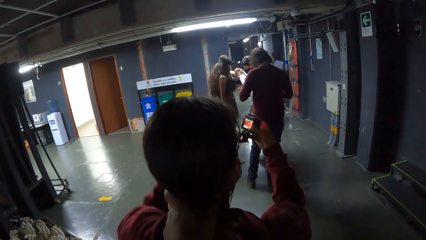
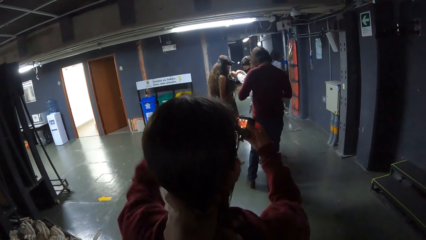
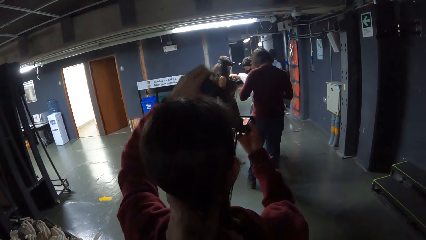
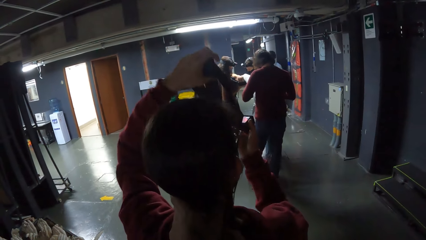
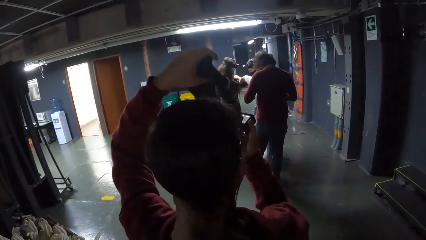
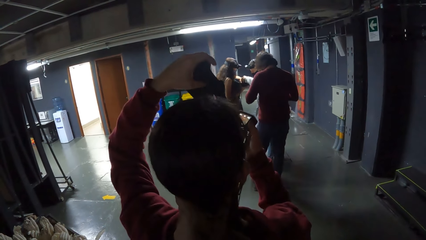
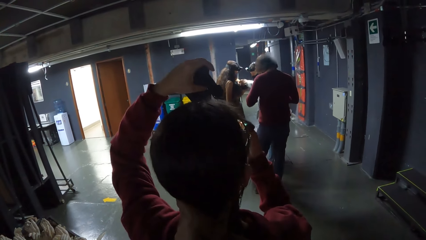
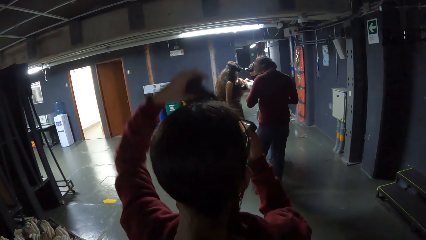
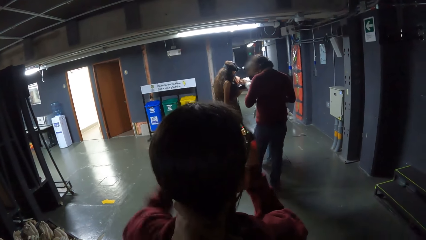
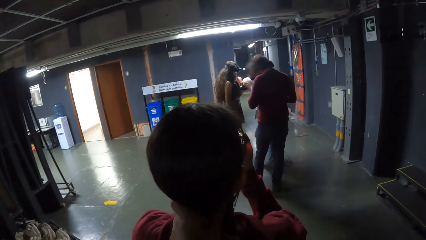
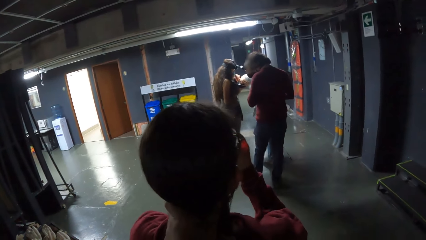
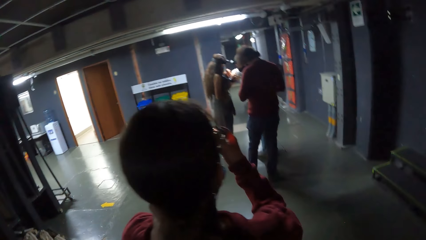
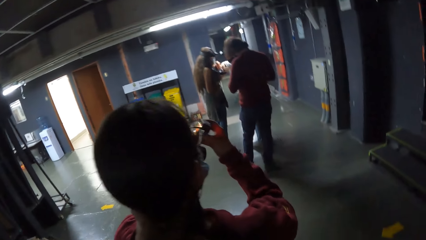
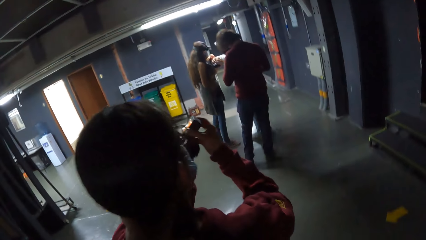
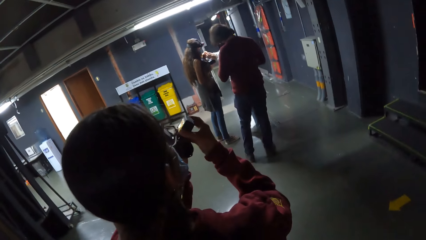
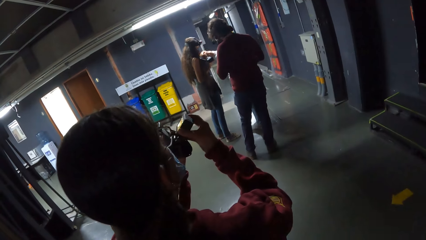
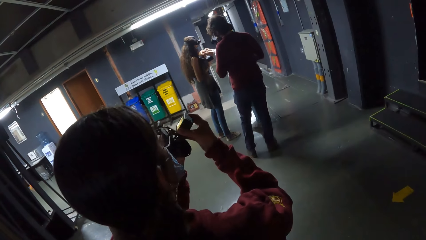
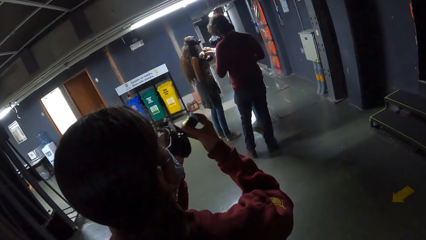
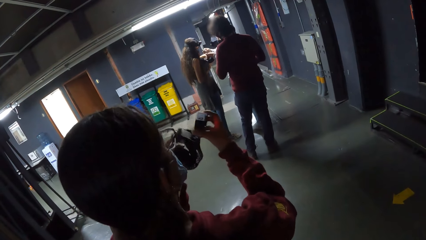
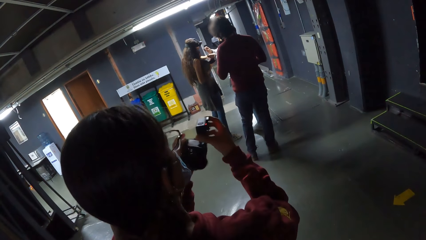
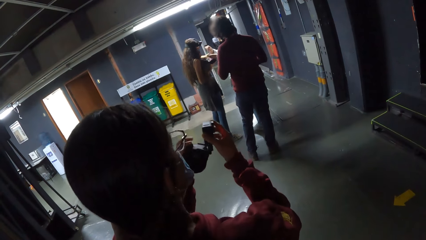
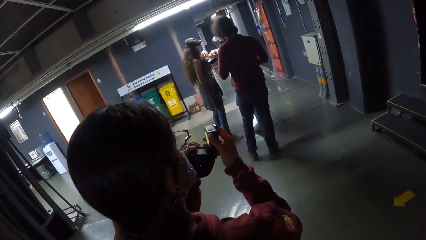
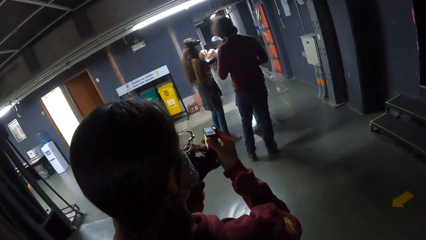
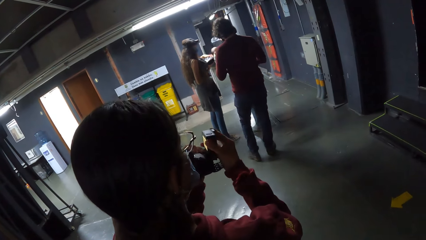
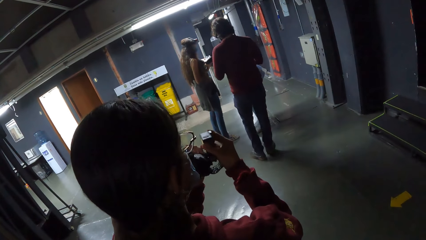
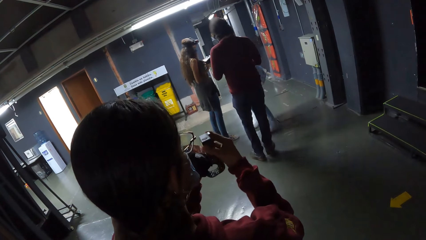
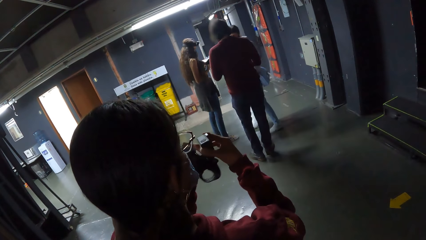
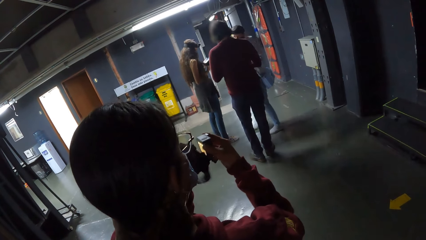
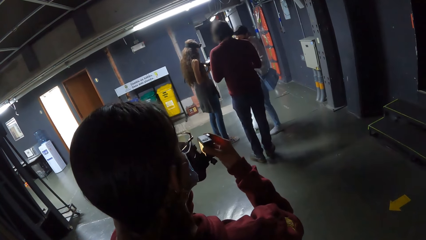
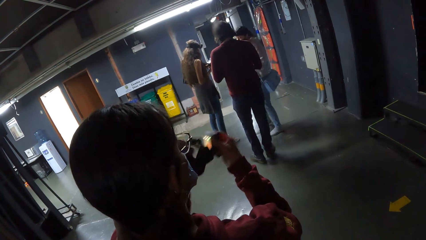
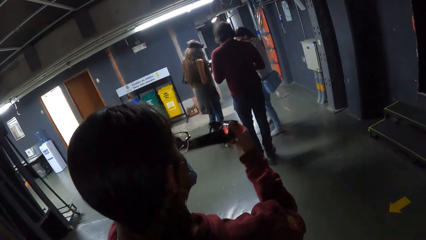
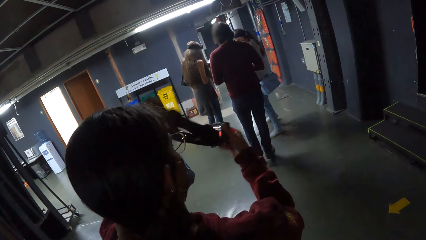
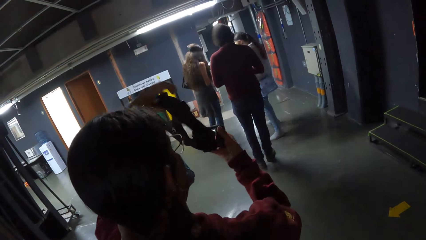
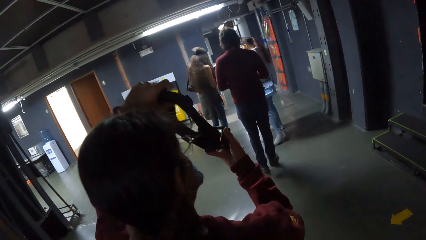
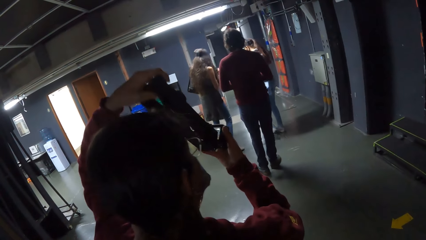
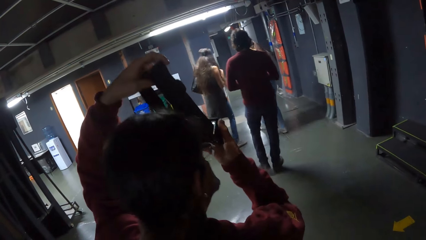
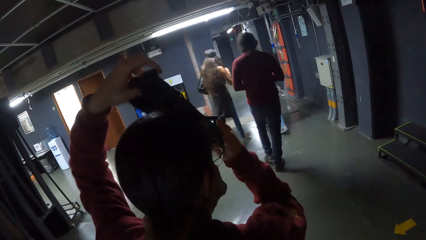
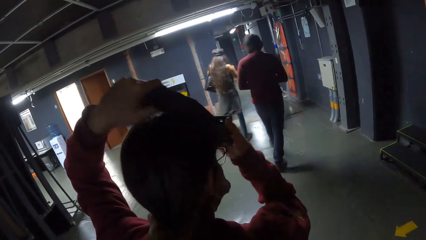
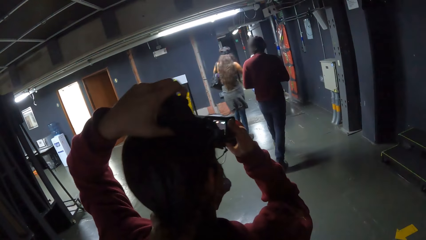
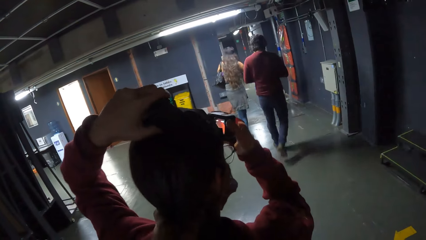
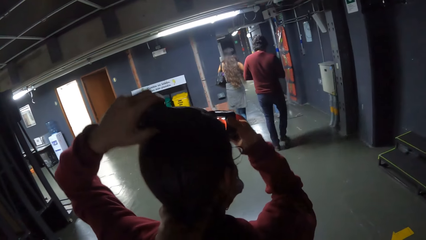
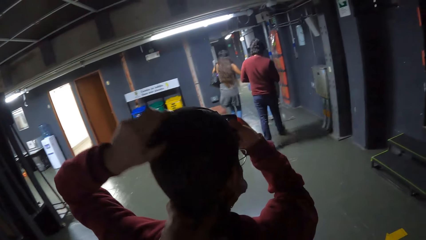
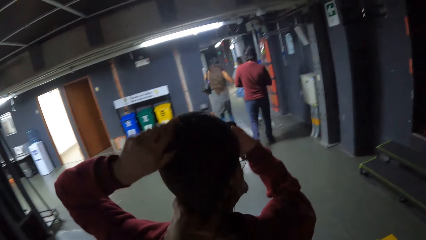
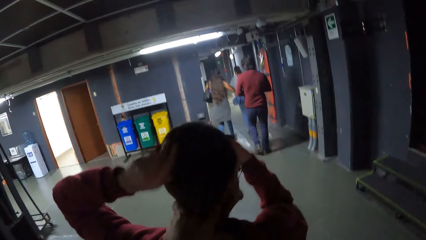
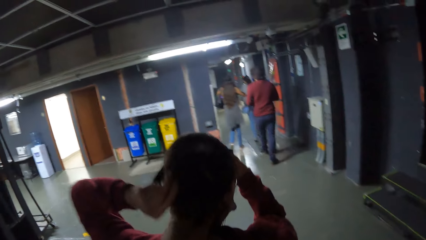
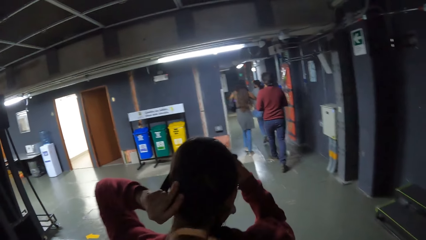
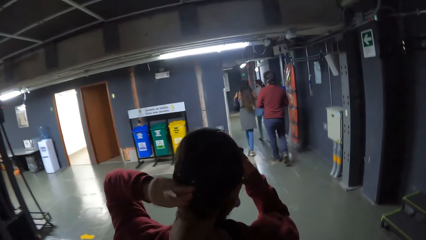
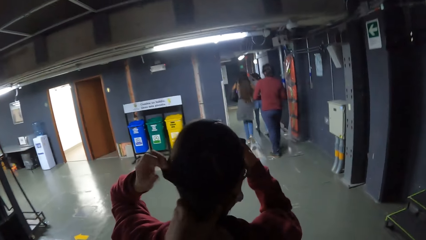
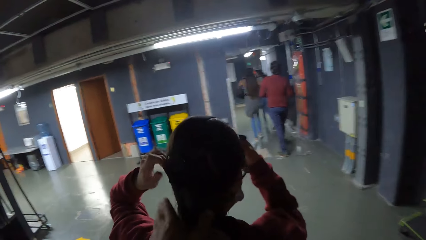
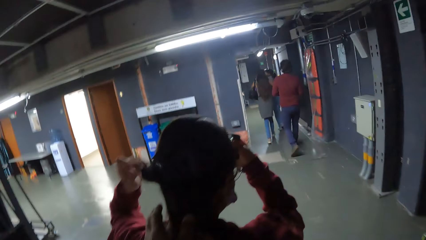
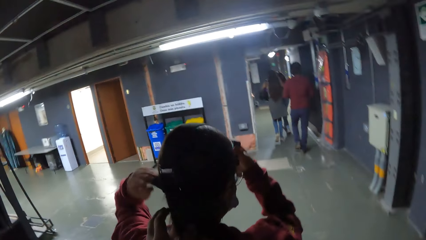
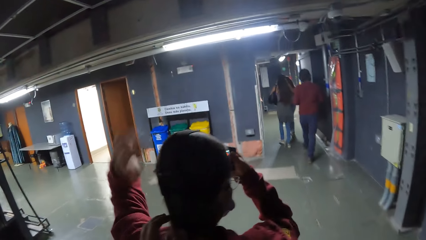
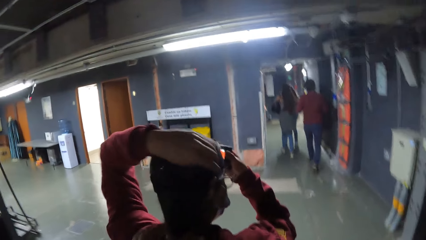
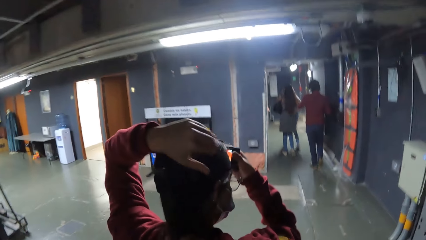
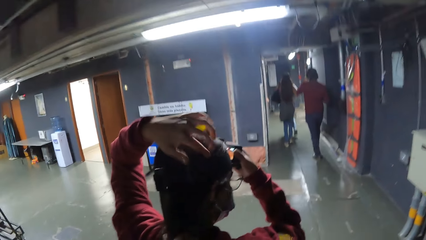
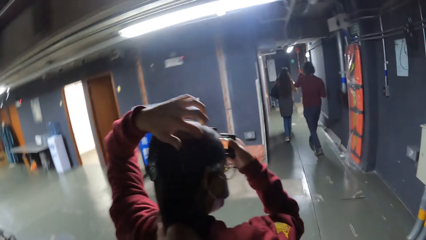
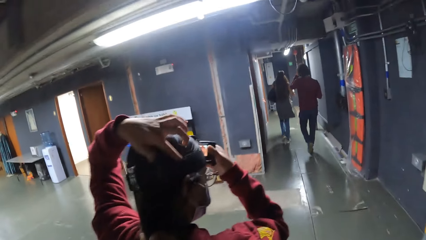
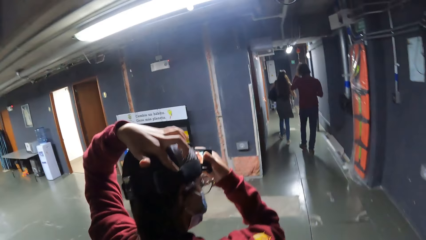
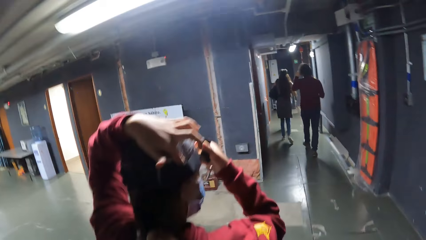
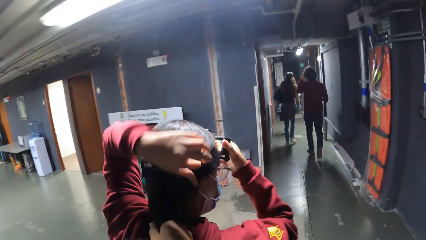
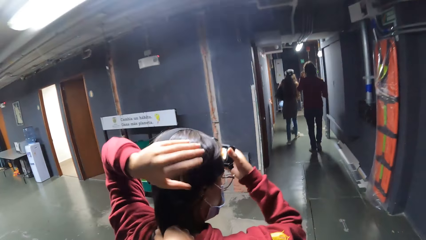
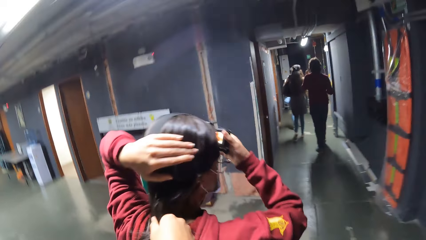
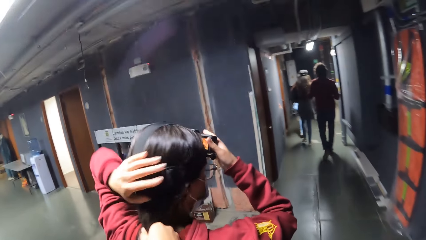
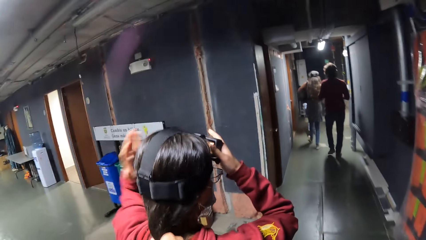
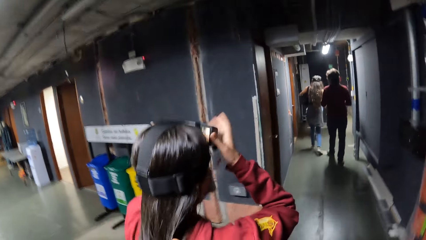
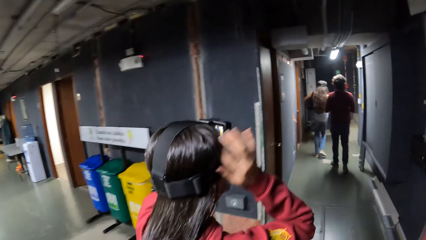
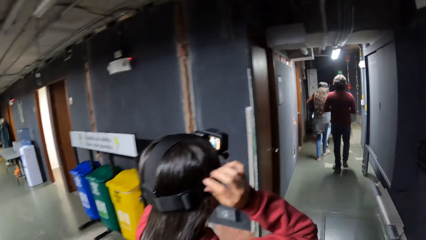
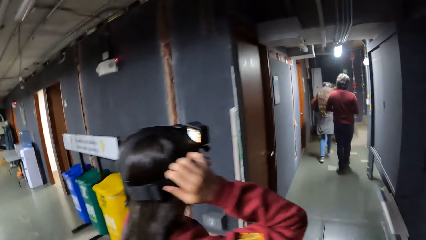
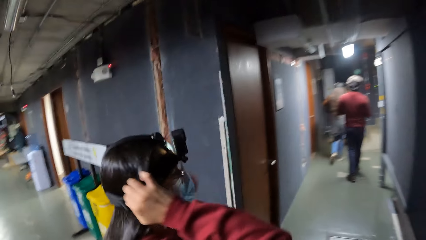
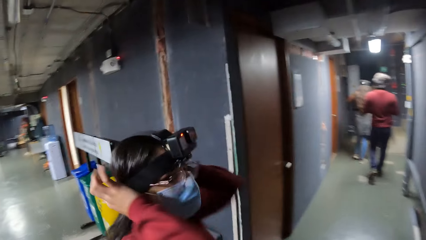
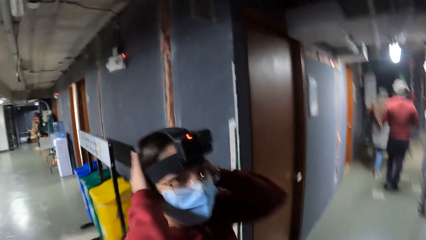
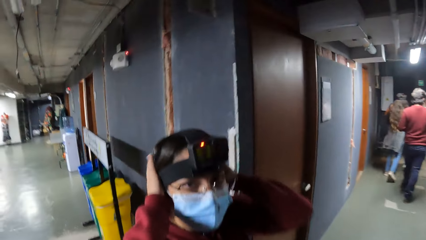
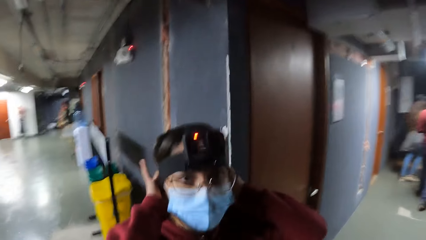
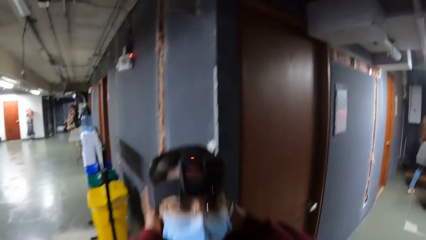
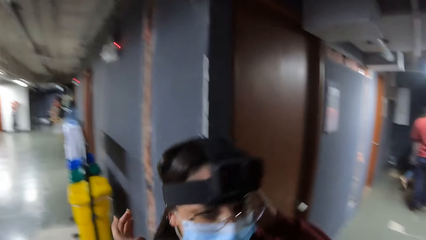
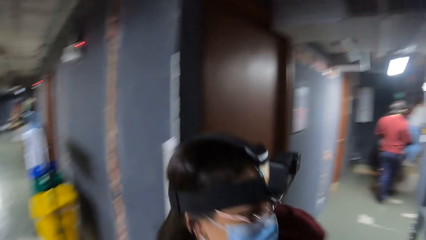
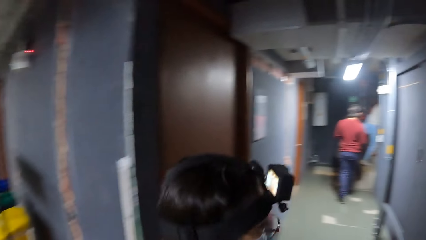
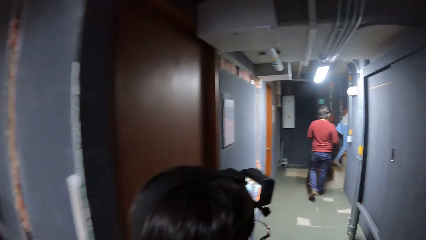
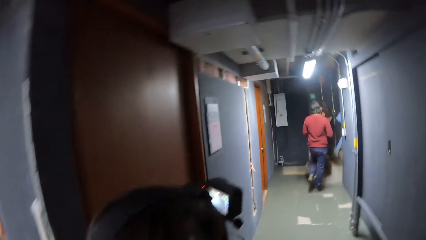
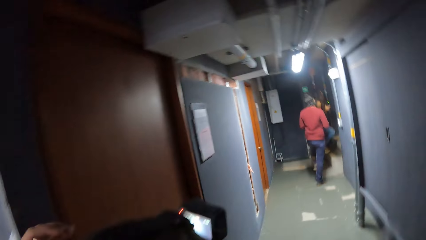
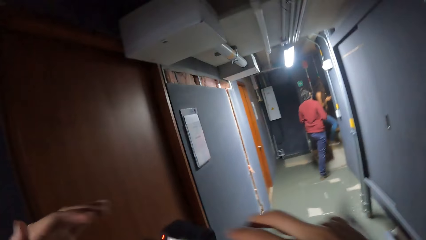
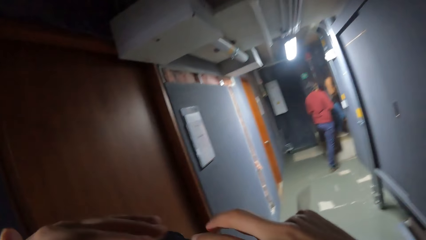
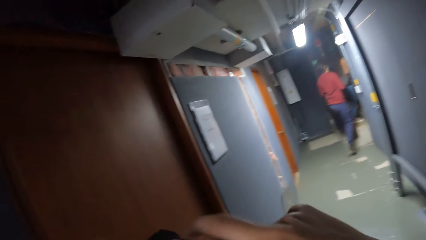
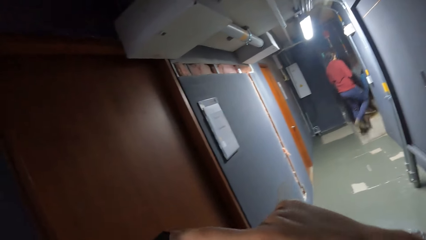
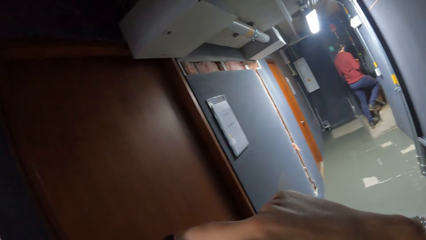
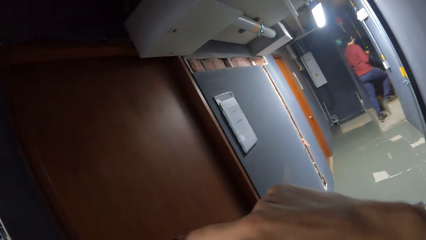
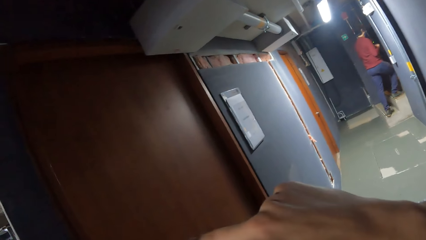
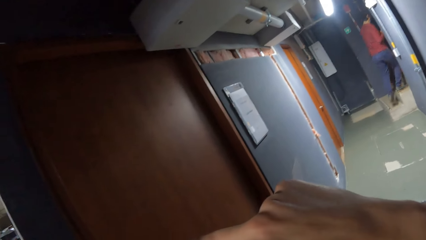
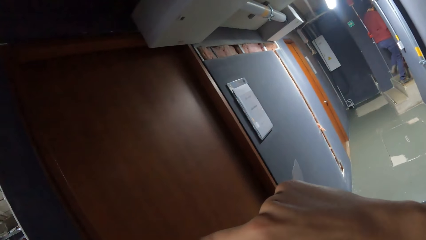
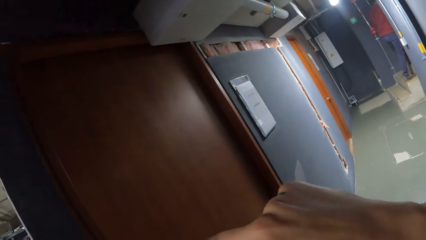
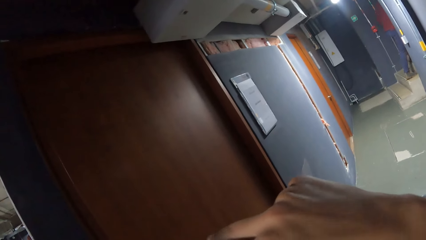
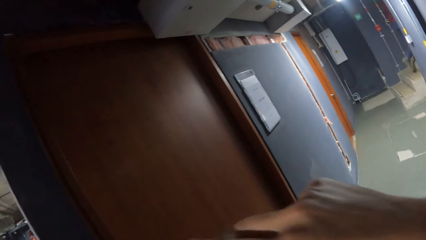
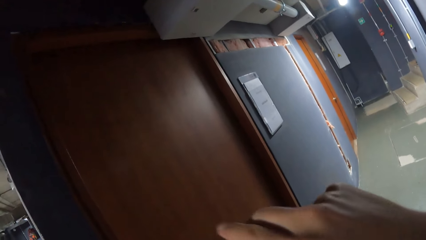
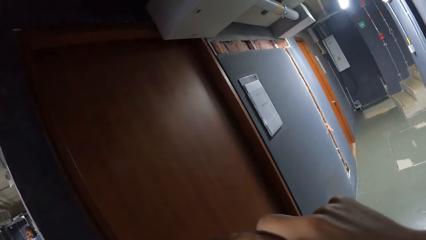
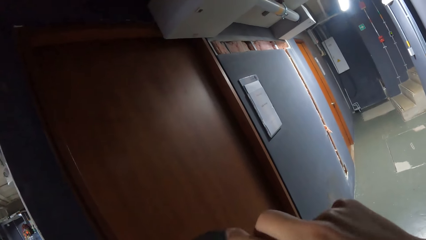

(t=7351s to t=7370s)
The woman checks the camera with both hands, adjusts the camera with both hands, and wears the camera in her hands on her head. The camera wearer touches the woman's hair with her left hand. She walks around. The woman adjusts the camera on her head with both hands. The camera wearer adjusts the camera on the woman's head with both hands.
